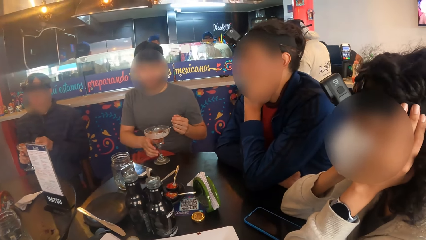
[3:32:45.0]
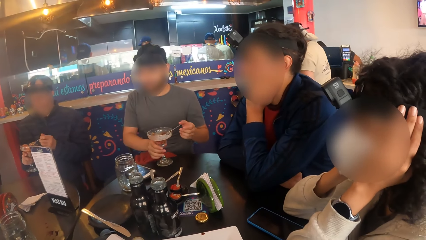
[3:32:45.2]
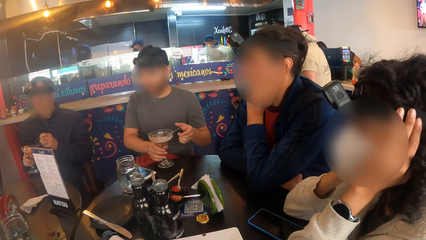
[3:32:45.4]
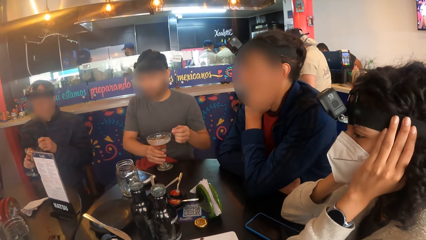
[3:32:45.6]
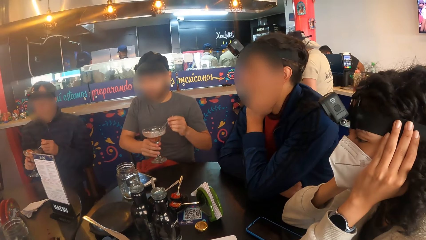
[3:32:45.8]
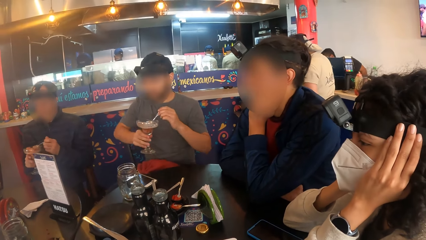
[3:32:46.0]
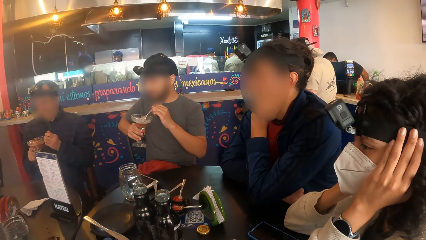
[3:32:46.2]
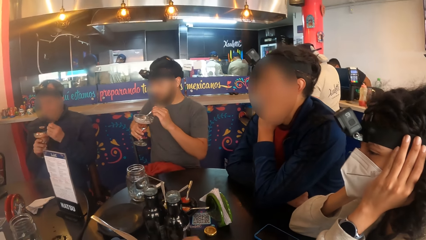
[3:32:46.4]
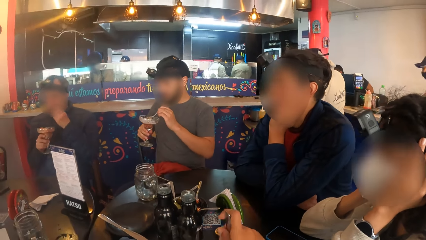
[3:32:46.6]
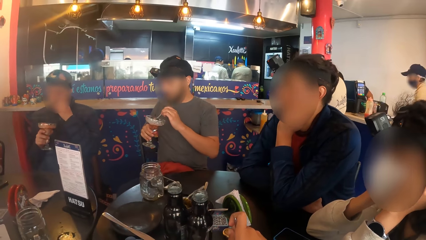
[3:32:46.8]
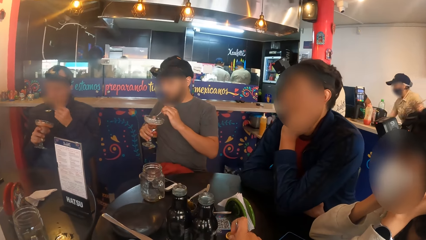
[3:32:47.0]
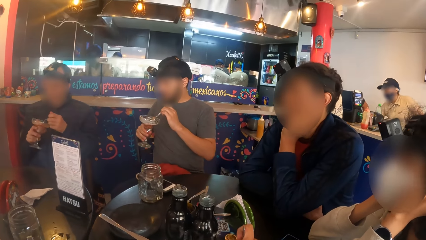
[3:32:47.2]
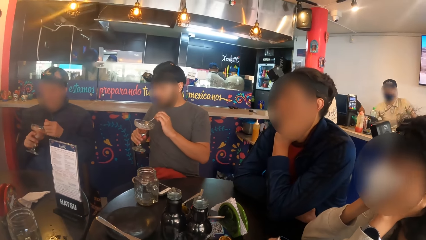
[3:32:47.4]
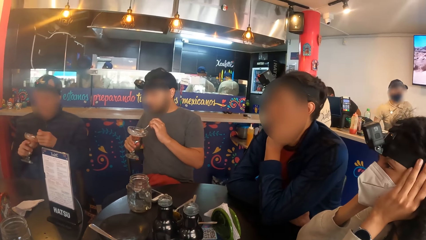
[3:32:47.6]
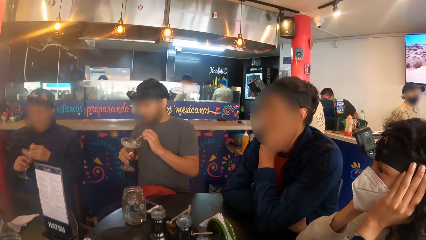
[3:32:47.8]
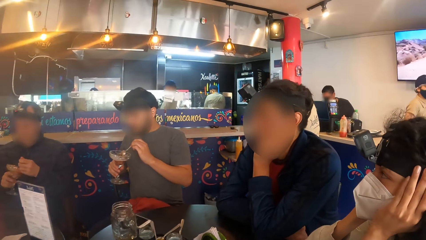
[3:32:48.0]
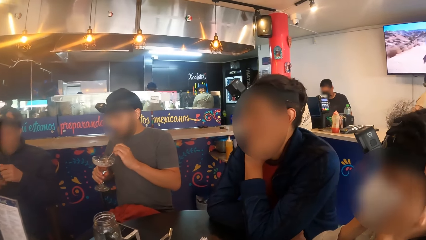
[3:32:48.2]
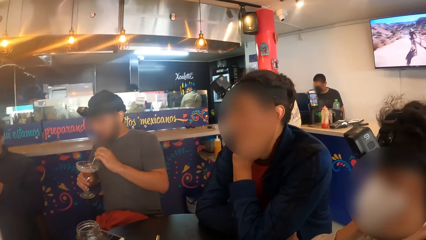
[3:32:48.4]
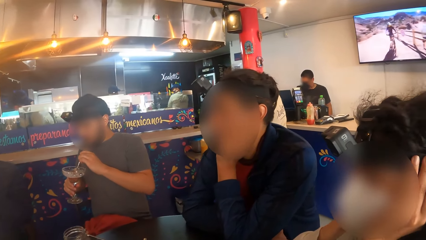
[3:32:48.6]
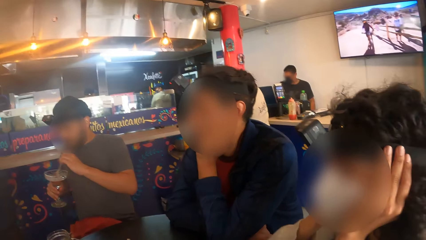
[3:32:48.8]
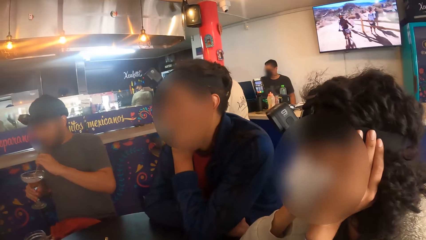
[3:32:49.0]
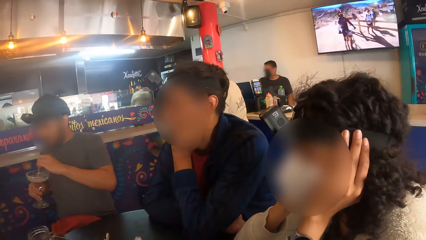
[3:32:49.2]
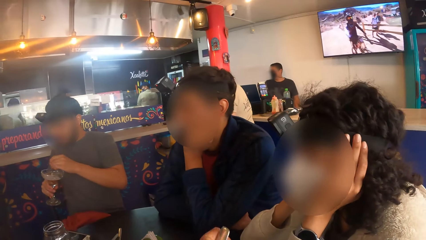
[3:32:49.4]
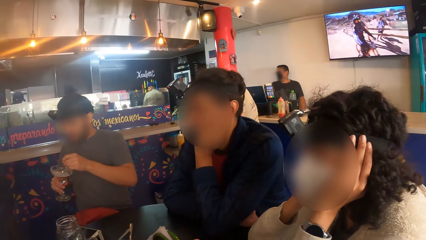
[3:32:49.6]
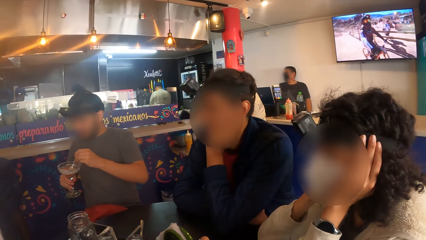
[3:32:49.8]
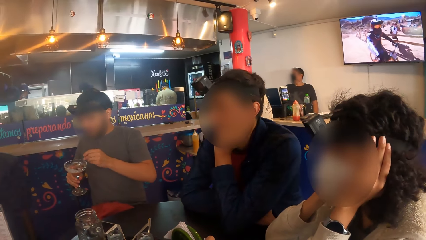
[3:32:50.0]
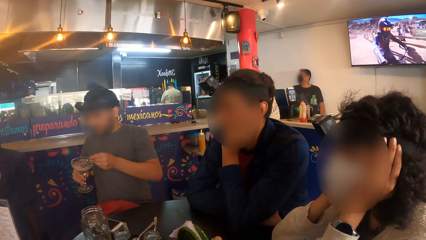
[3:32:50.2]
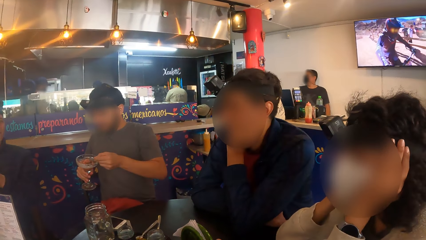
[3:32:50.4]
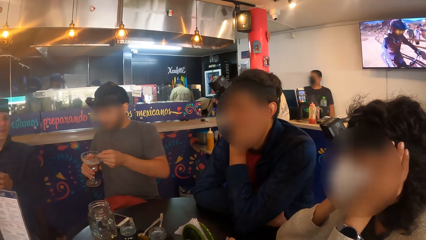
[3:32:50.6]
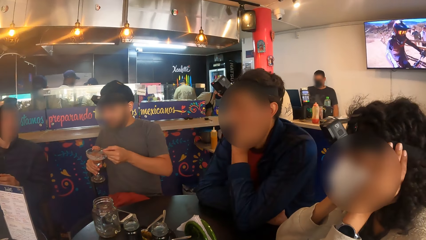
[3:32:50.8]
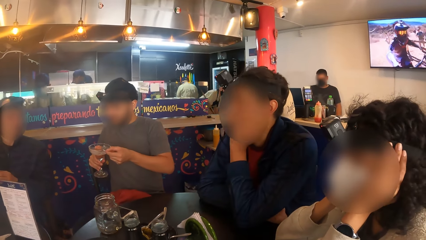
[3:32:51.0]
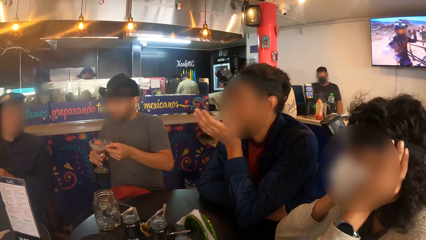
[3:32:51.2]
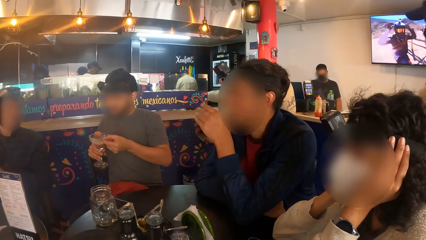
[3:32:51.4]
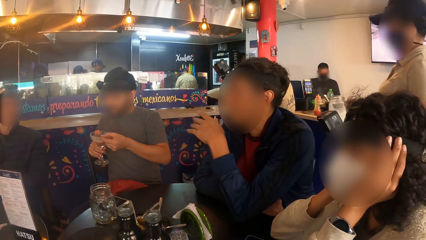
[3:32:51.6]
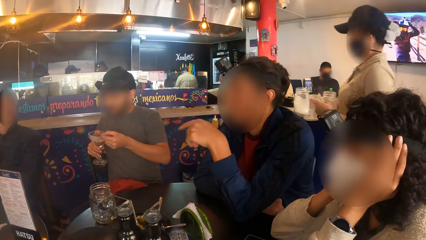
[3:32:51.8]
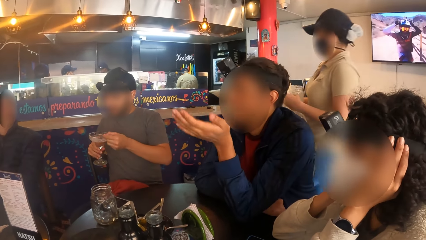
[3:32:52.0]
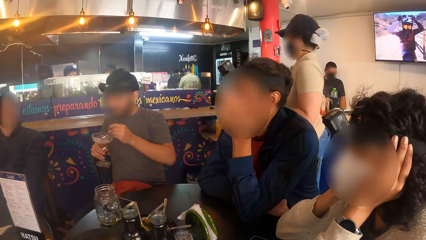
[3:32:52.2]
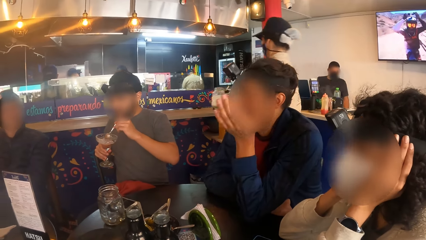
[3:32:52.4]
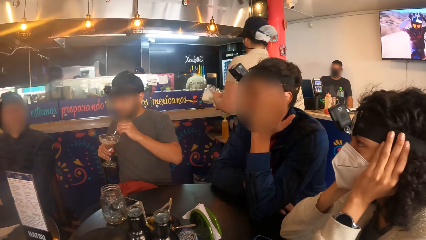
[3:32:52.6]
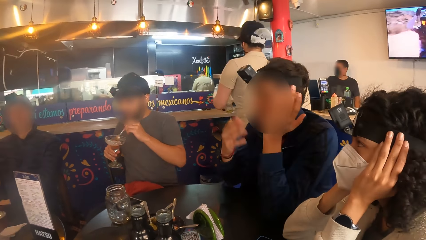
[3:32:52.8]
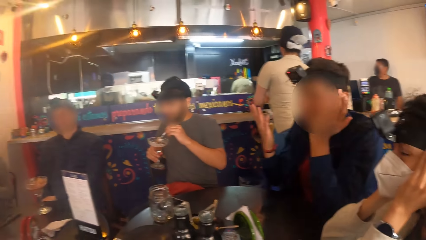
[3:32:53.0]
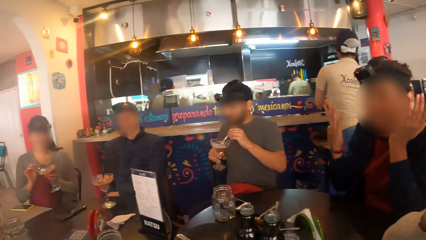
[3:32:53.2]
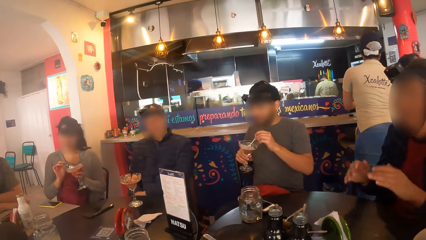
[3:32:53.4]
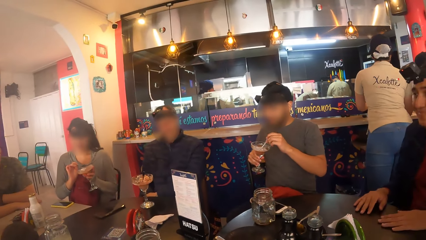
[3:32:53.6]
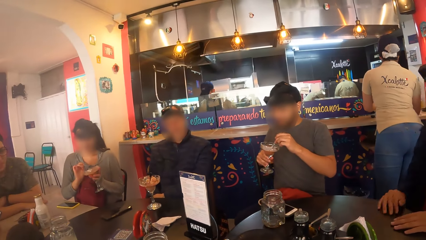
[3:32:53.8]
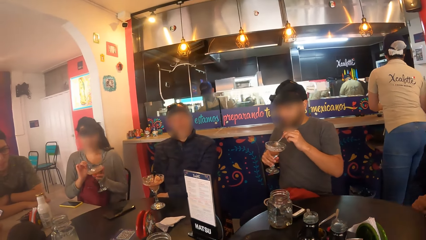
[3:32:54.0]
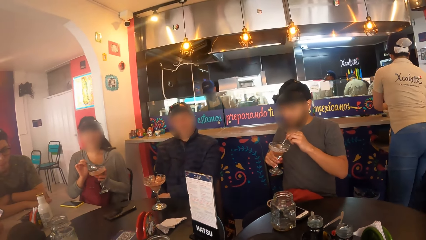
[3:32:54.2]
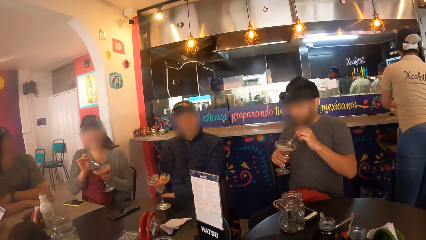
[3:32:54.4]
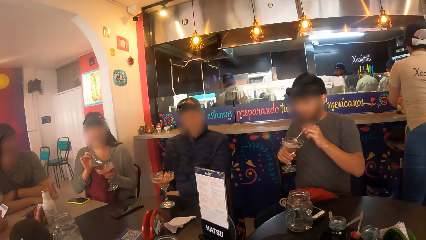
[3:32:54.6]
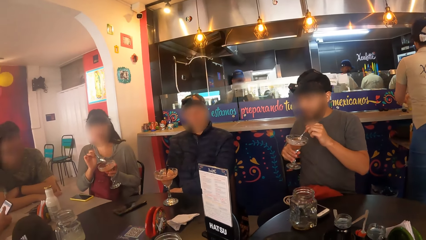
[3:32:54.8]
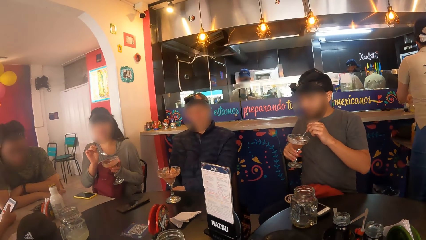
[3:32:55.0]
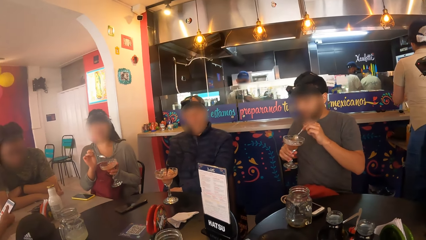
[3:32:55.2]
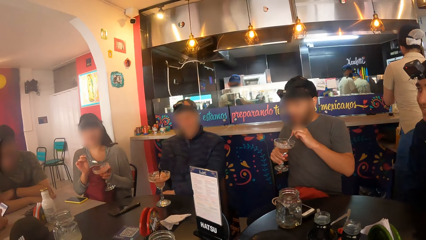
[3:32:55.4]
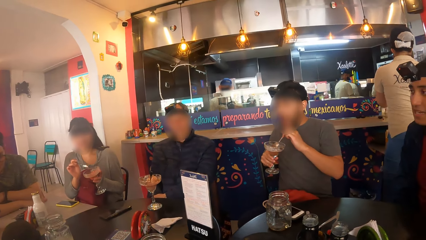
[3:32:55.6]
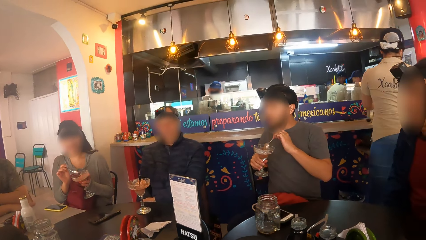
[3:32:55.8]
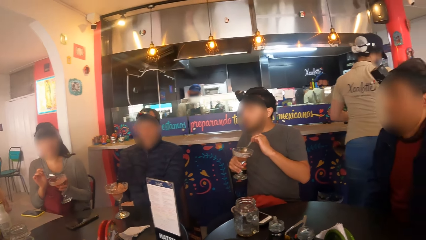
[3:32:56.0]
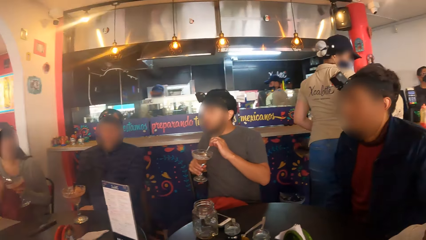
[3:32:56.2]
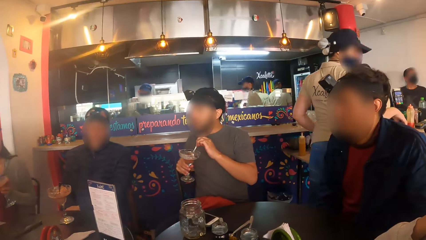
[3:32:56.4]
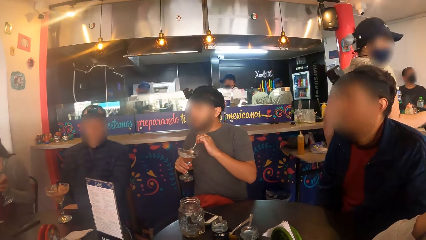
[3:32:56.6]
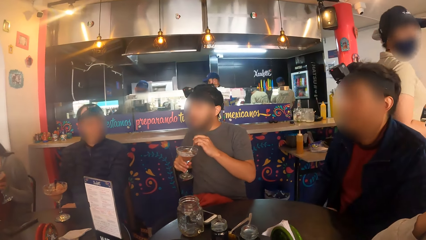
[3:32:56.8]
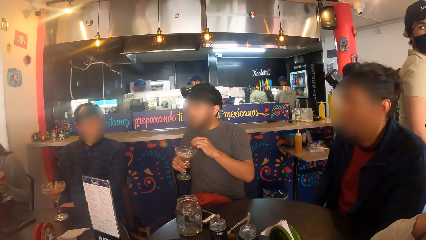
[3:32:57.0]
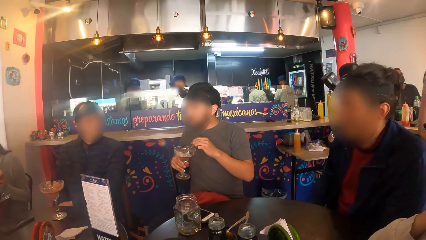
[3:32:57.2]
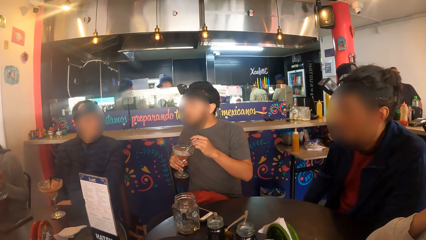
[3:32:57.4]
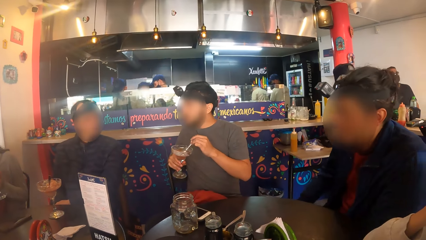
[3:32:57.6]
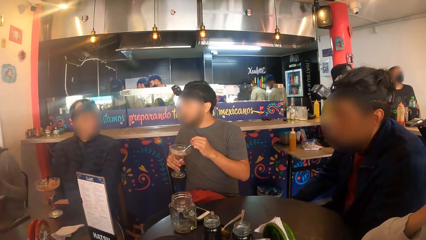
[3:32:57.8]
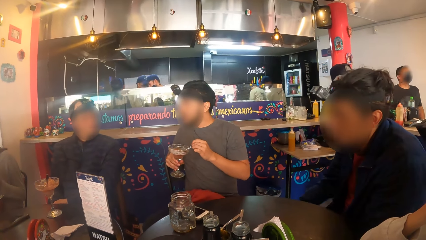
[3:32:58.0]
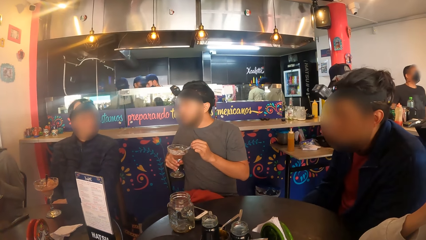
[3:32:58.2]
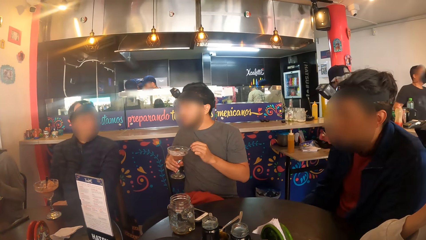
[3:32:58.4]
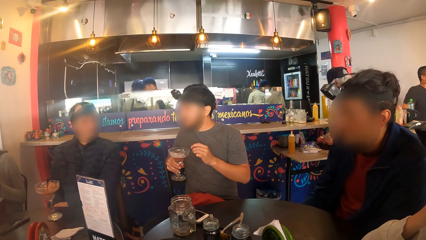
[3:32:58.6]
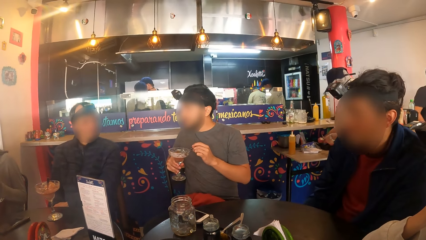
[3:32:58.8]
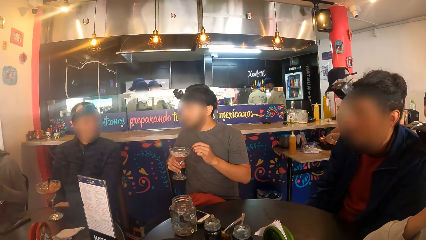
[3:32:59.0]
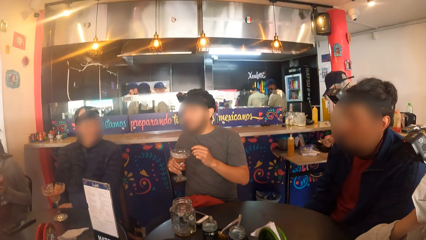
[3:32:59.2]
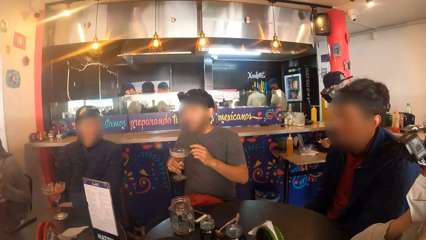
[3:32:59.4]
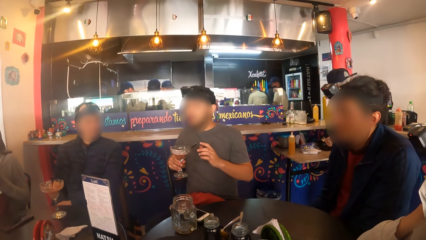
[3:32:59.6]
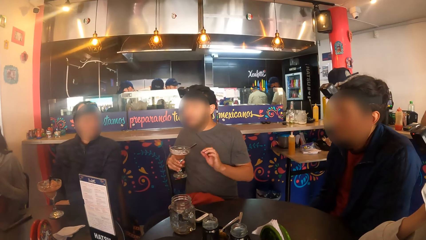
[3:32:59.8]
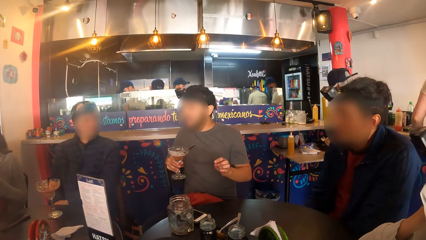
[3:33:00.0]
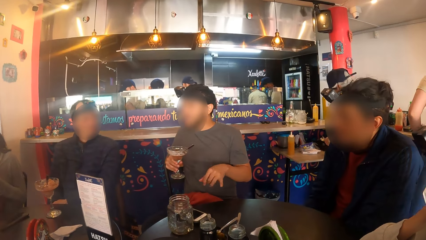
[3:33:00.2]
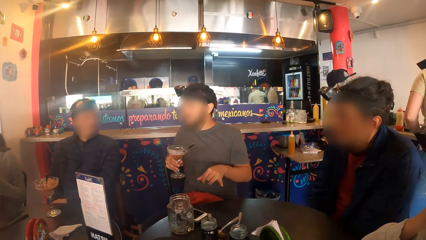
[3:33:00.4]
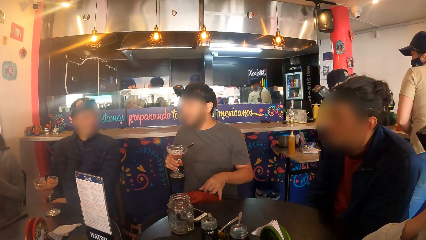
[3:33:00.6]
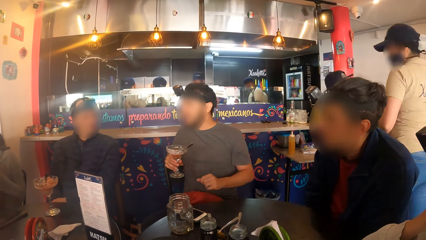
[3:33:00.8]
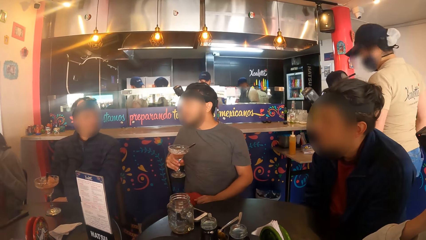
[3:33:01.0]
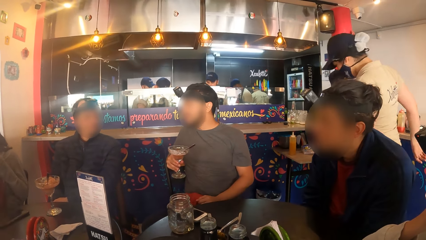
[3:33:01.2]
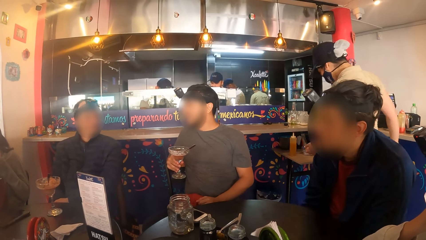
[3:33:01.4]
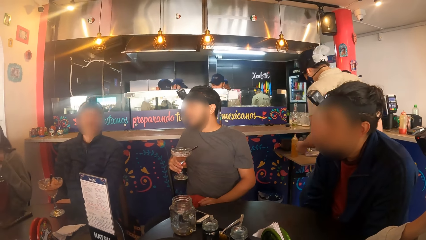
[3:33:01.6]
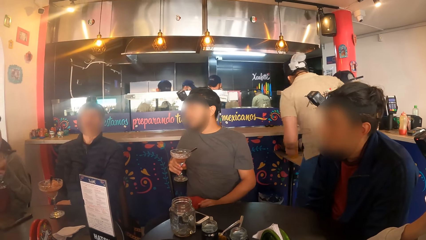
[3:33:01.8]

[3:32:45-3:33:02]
A man picks up the cocktail cup from the table with his right hand, holds the spoon in the cup with his left hand, and touches the glass. Another man scoops smoothie with the spoon in his left hand. The camera wearer picks up a taco with a fork in her right hand. The other man eats smoothie with the spoon in his left hand. The camera wearer drops the fork in her right hand in a plate on the table. The first man drops the spoon in the cocktail cup.
